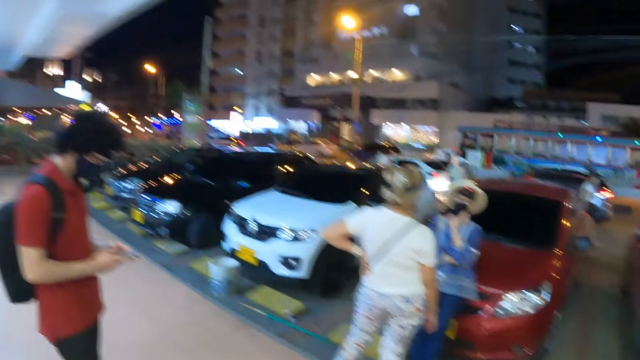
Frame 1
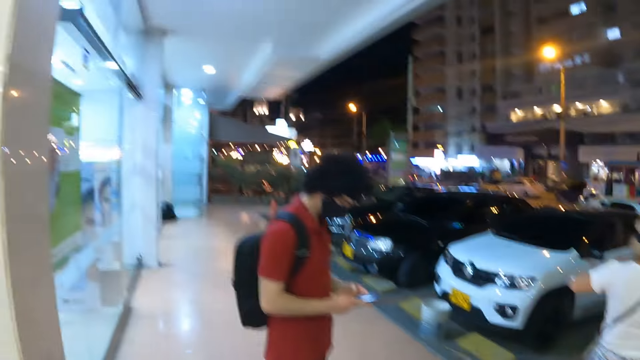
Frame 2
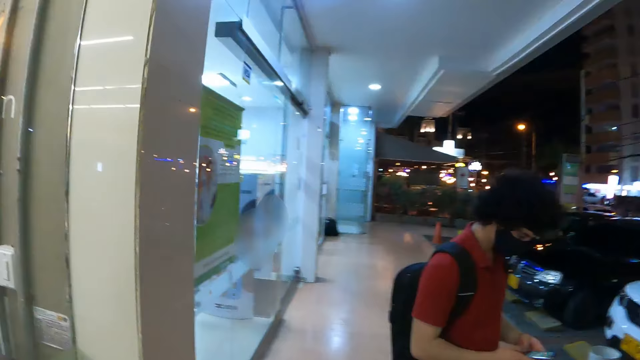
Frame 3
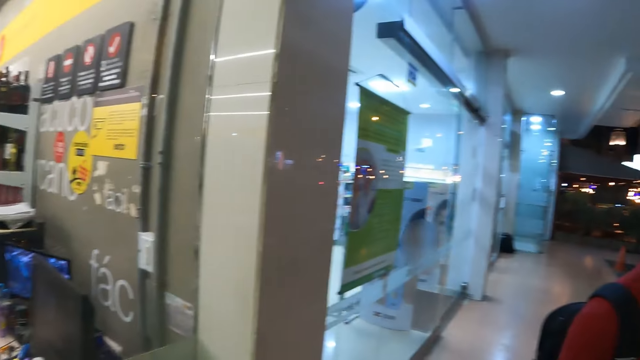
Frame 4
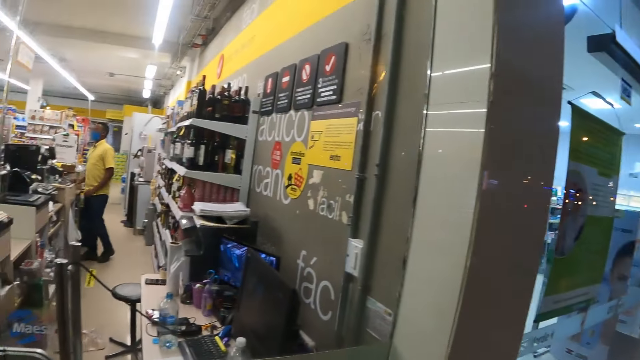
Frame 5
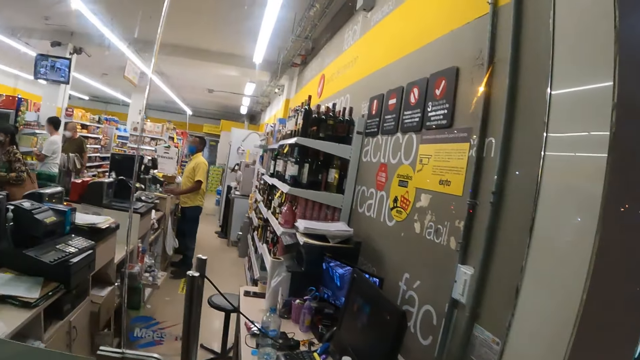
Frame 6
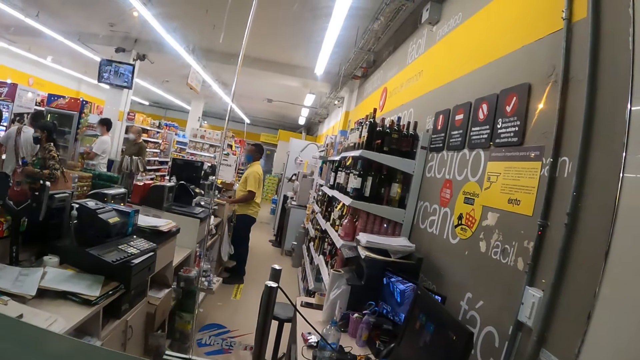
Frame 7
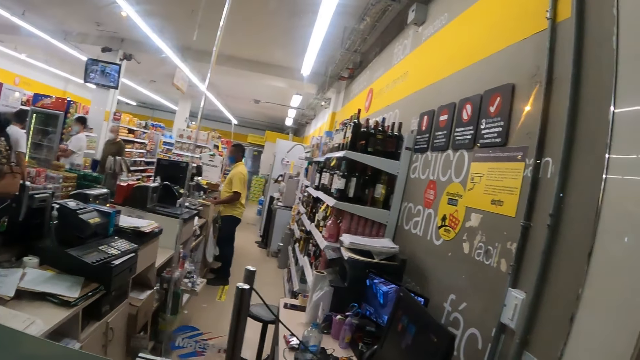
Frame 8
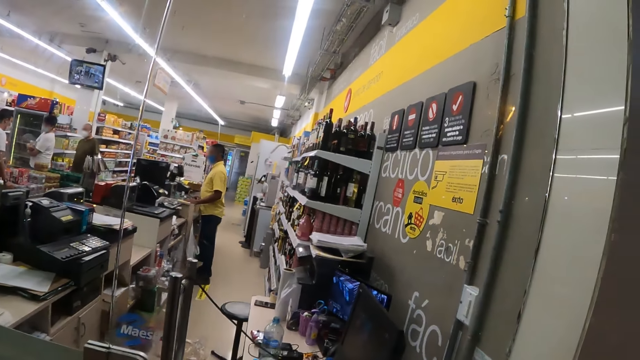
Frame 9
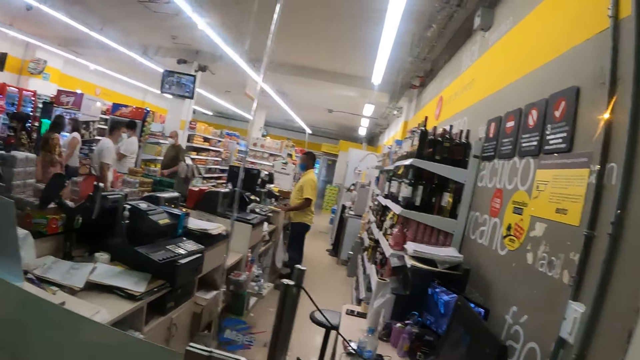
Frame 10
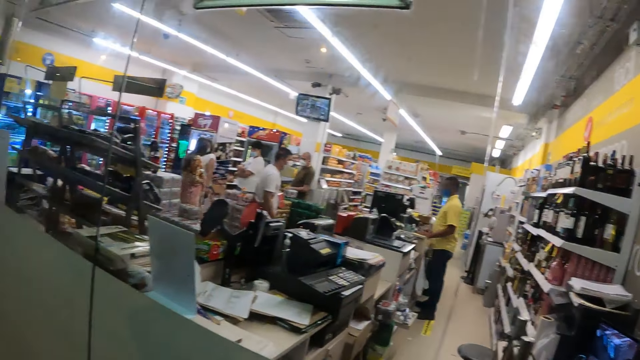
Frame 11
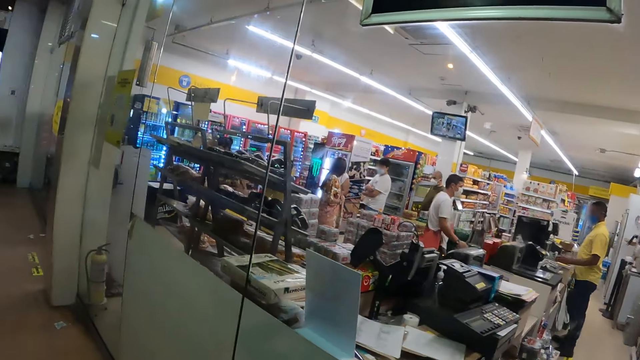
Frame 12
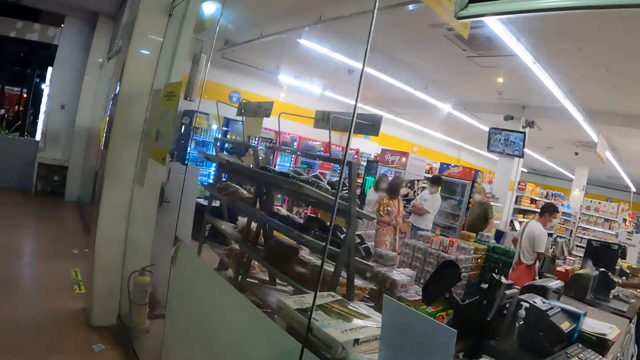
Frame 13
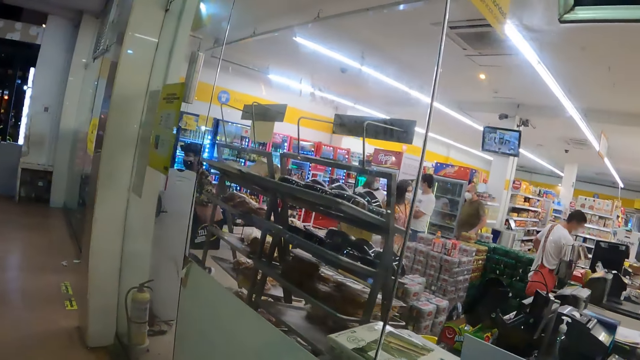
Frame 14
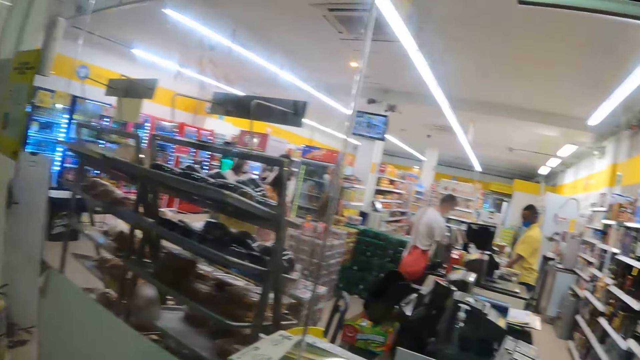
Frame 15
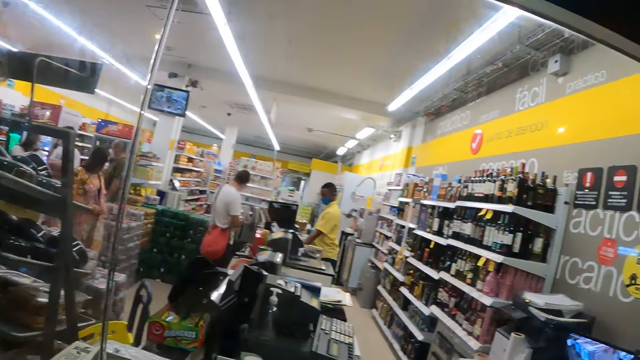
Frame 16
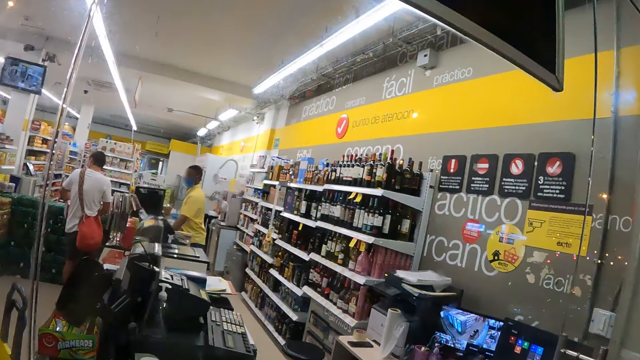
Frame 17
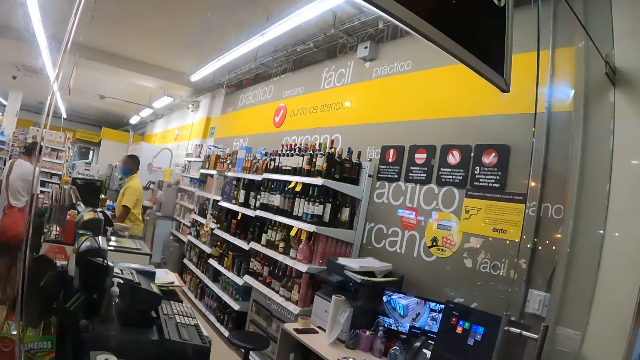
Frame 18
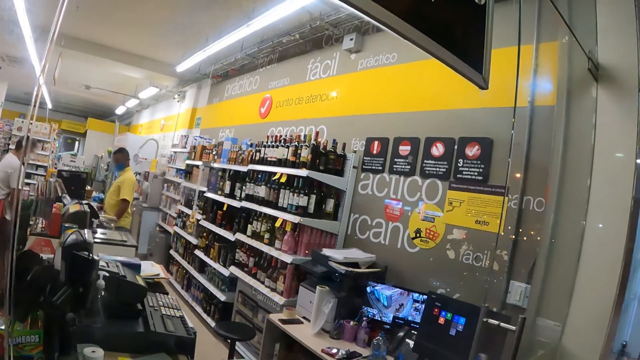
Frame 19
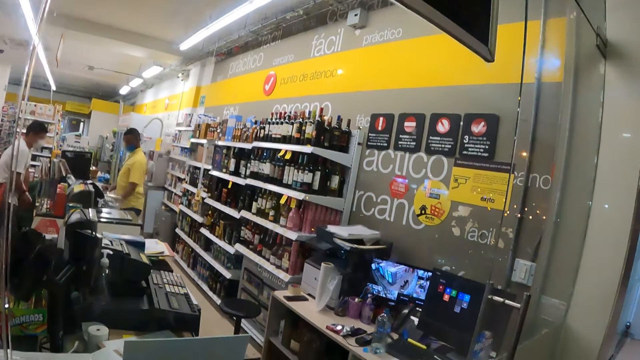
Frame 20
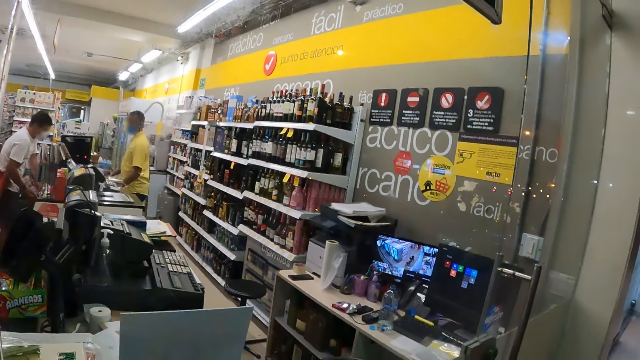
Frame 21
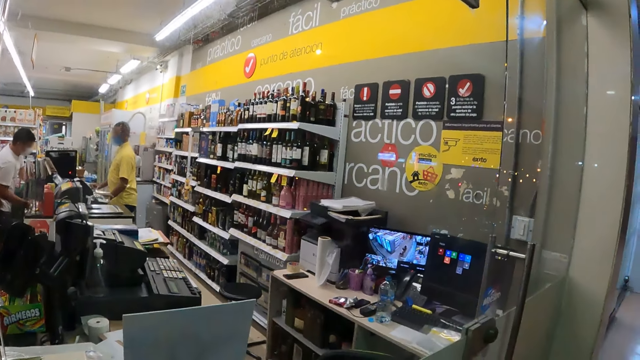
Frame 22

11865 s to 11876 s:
A person moves towards a supermarket exit. The camera wearer looks around in the supermarket through a window.

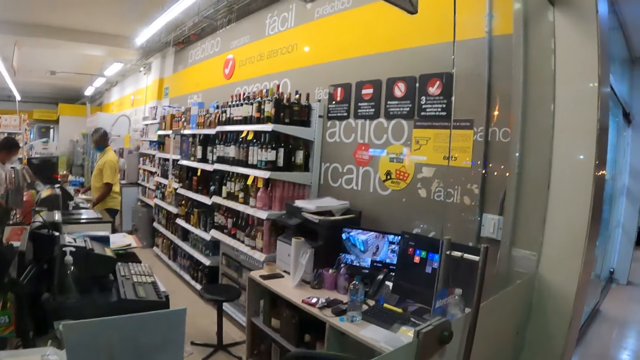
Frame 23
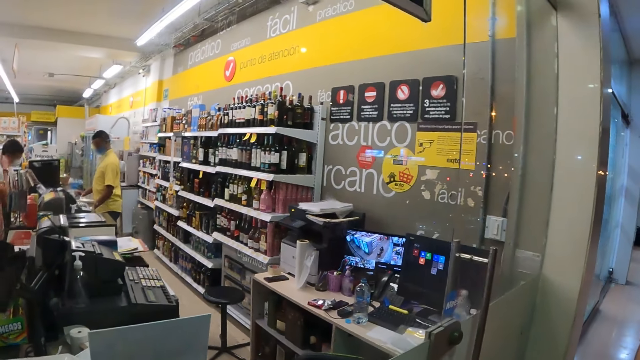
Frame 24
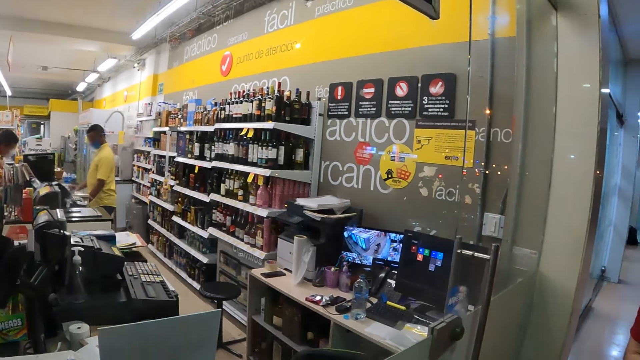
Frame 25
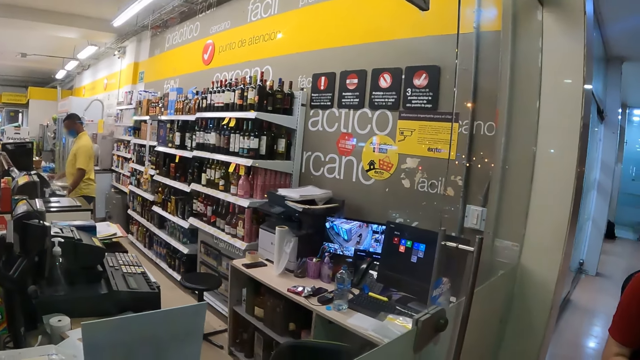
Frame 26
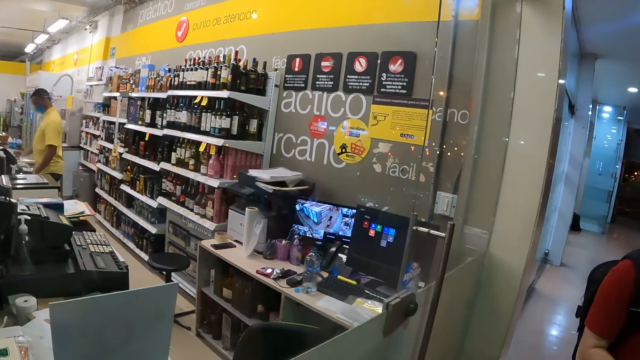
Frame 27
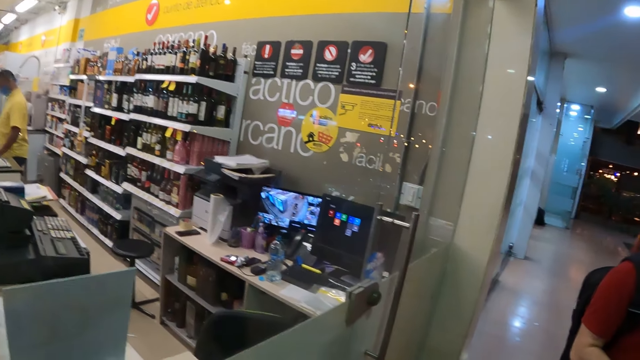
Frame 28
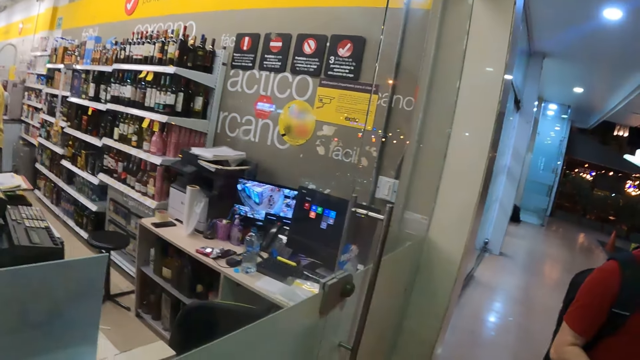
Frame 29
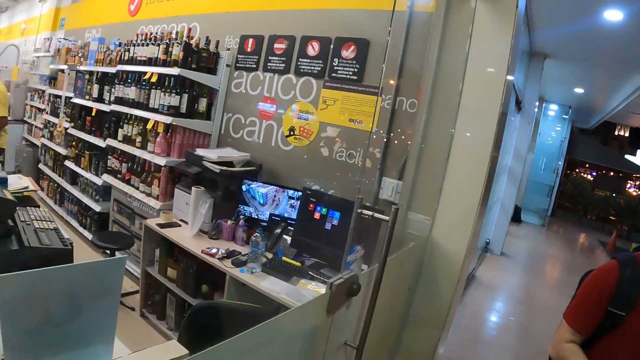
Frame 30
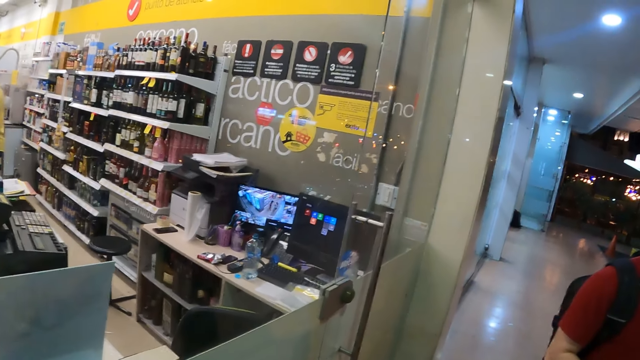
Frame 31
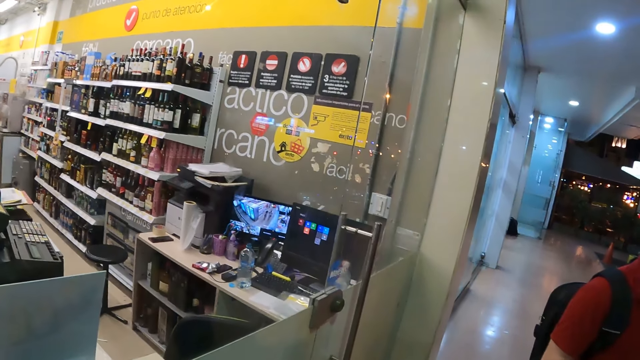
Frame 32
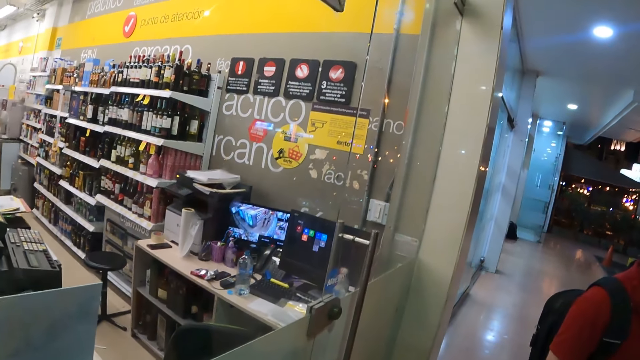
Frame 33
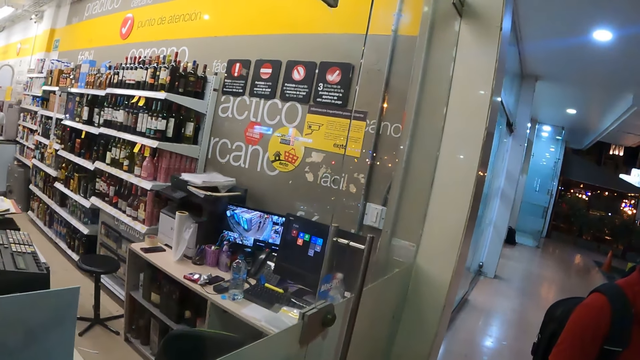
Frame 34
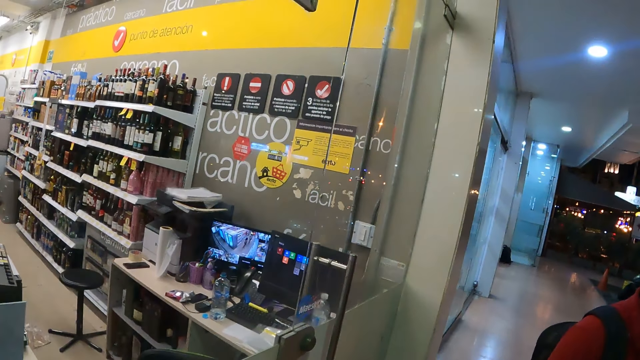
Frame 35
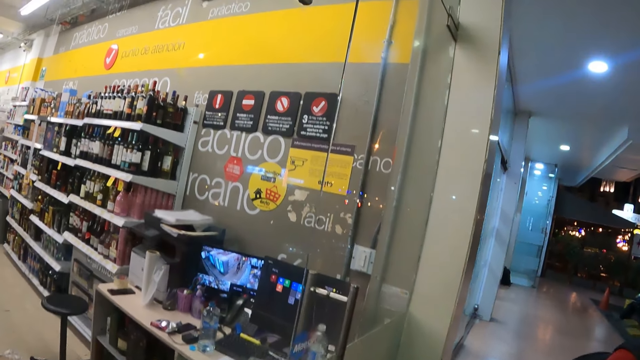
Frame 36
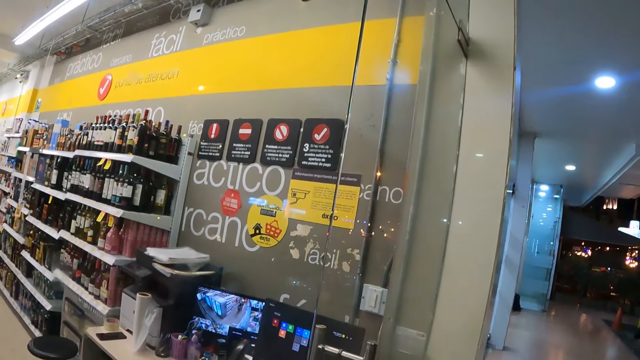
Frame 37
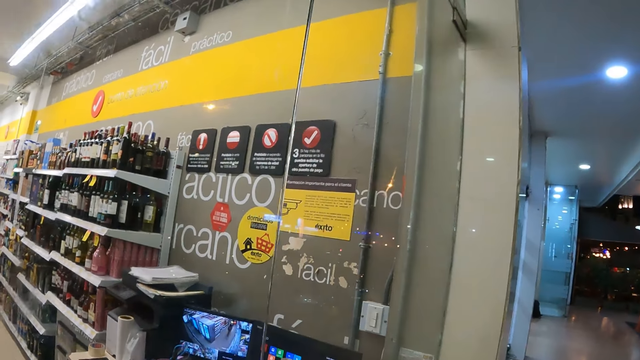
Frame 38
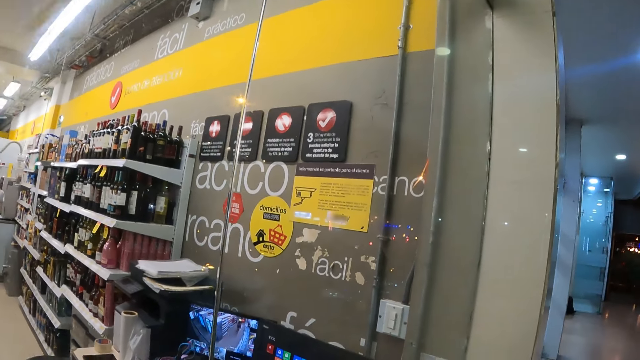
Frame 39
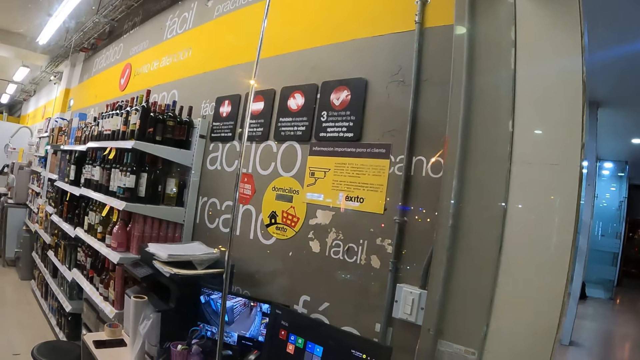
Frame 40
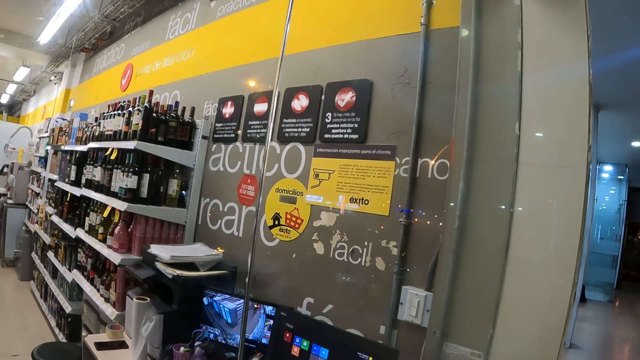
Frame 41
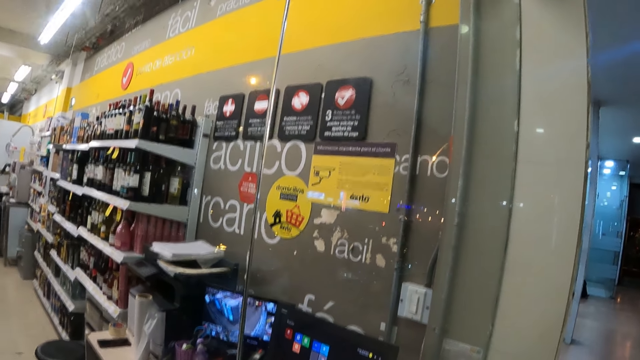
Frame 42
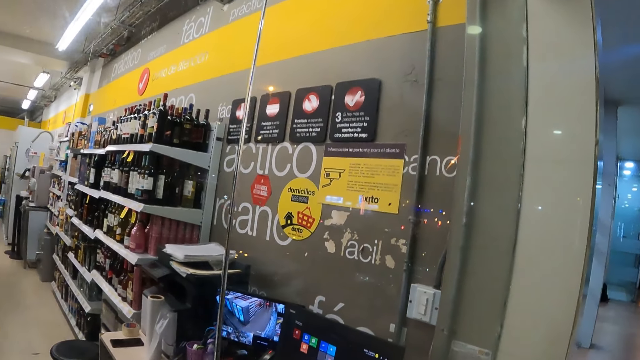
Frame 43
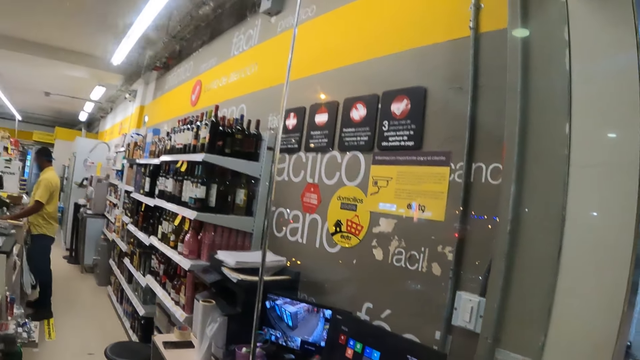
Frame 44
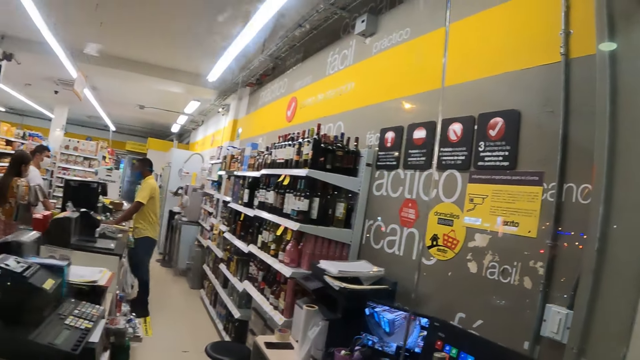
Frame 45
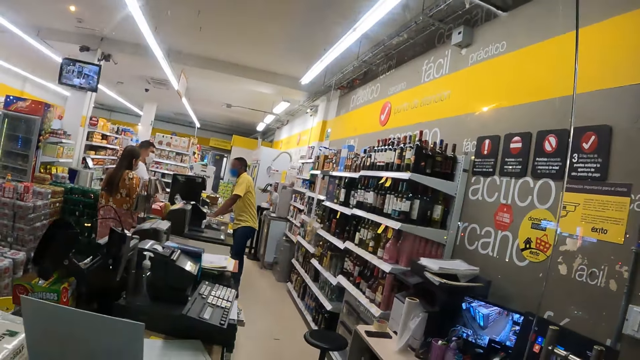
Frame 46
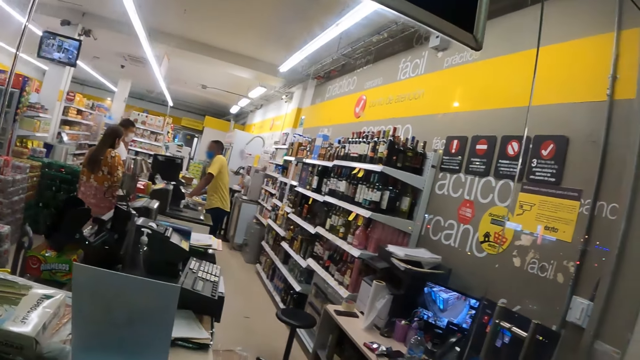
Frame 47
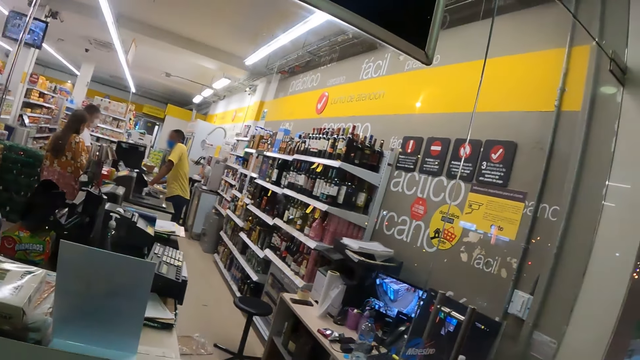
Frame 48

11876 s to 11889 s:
A person uses a smartphone and stands on a supermarket's veranda. The camera wearer looks in the supermarket through a window.
